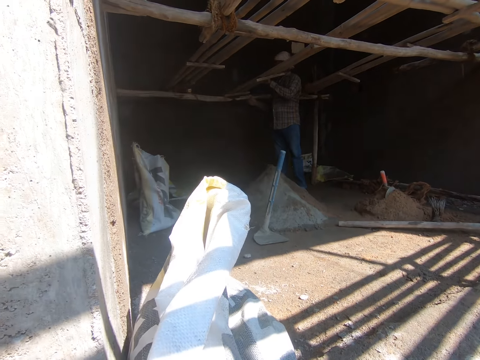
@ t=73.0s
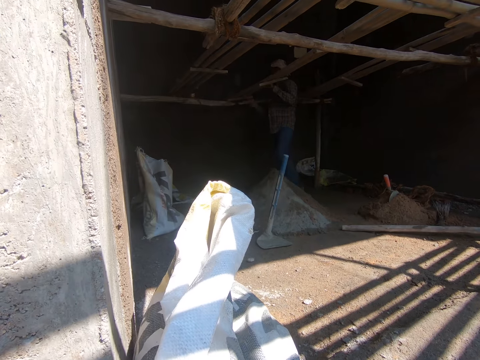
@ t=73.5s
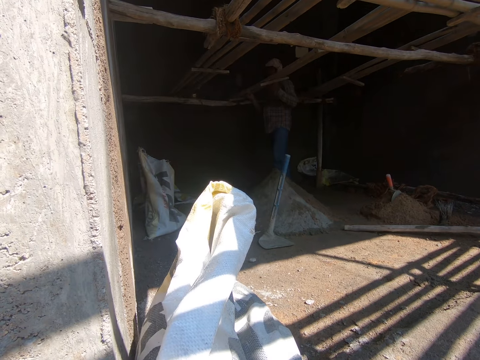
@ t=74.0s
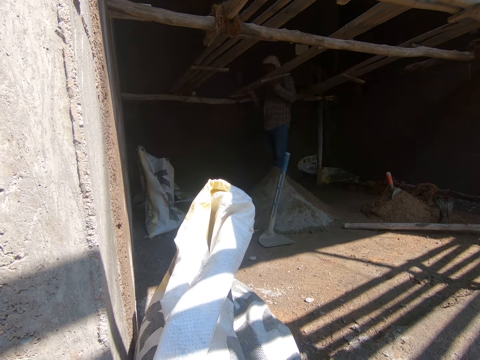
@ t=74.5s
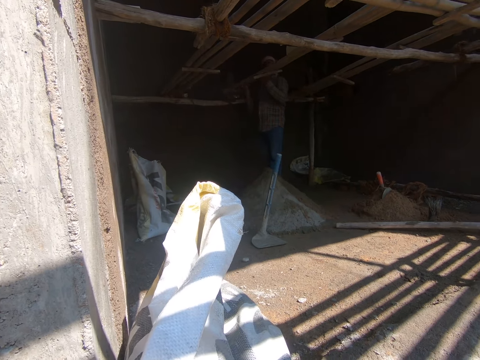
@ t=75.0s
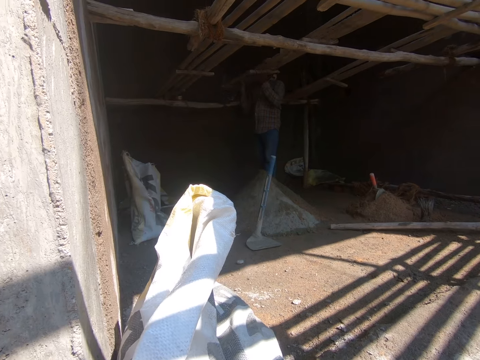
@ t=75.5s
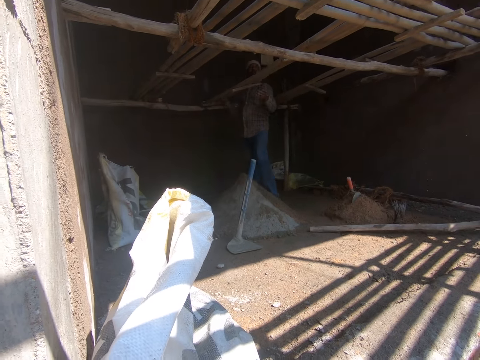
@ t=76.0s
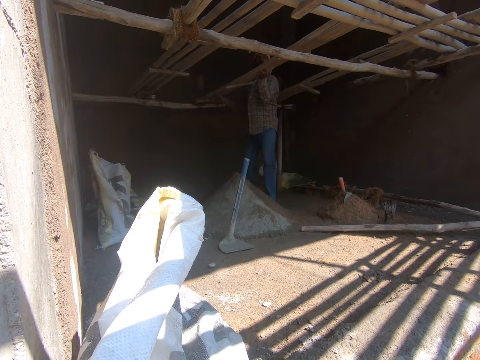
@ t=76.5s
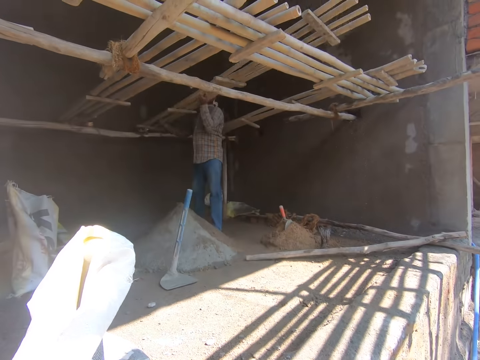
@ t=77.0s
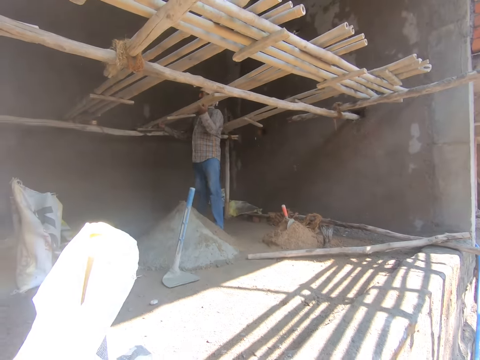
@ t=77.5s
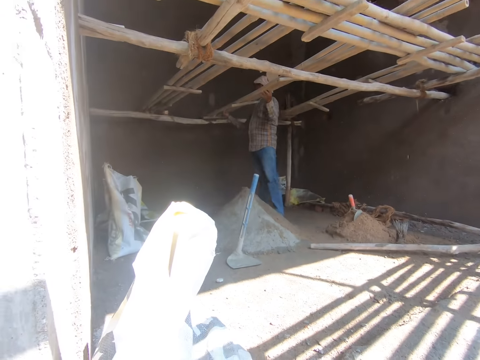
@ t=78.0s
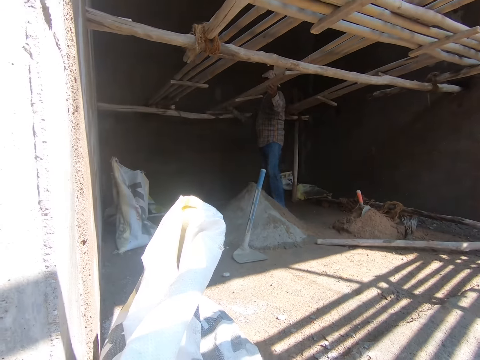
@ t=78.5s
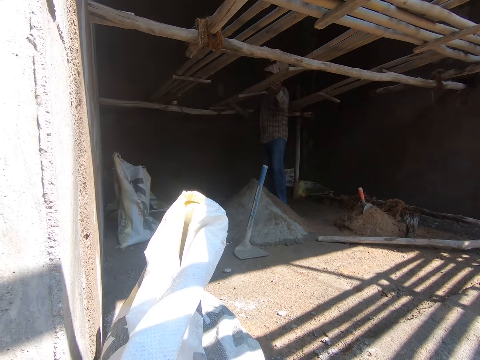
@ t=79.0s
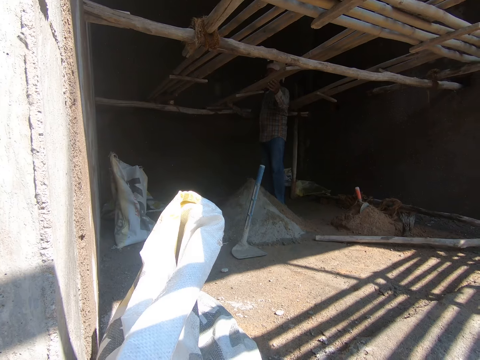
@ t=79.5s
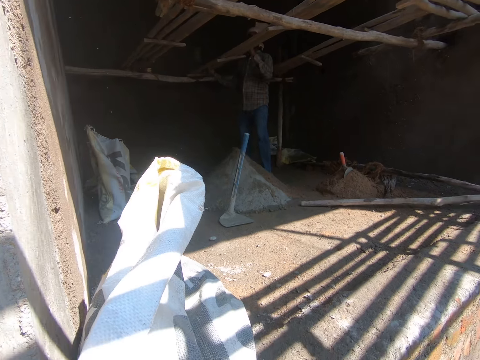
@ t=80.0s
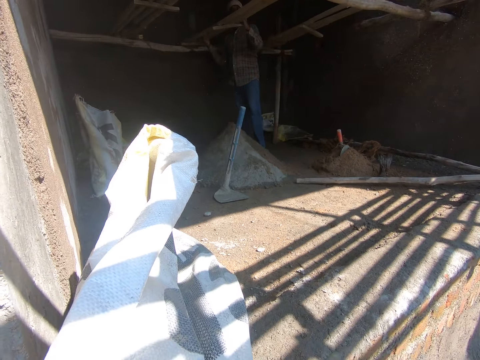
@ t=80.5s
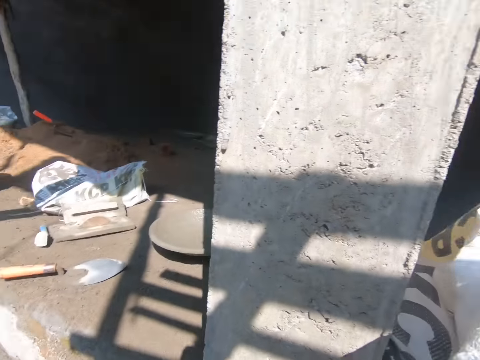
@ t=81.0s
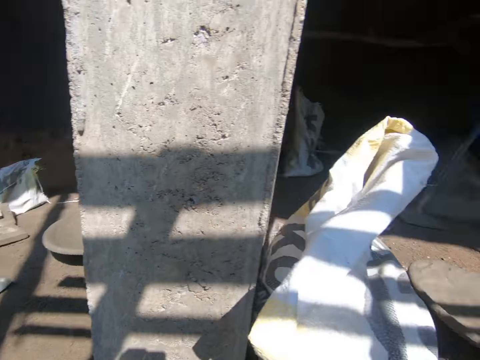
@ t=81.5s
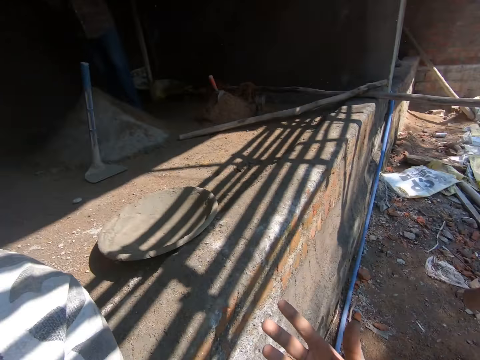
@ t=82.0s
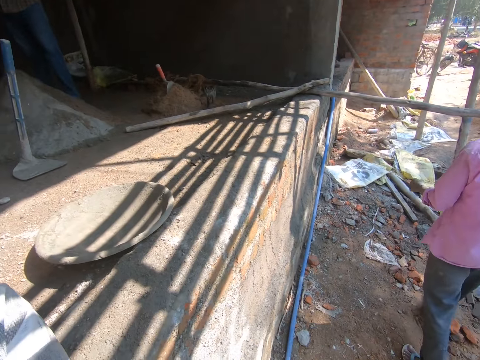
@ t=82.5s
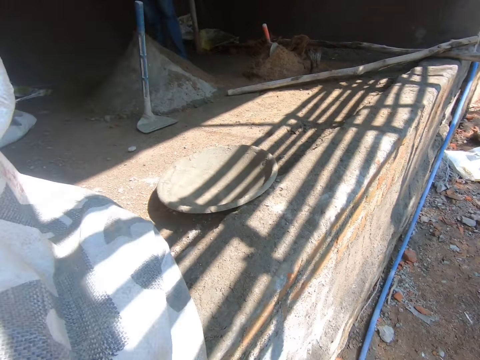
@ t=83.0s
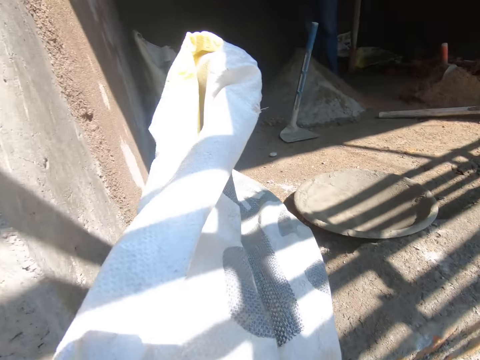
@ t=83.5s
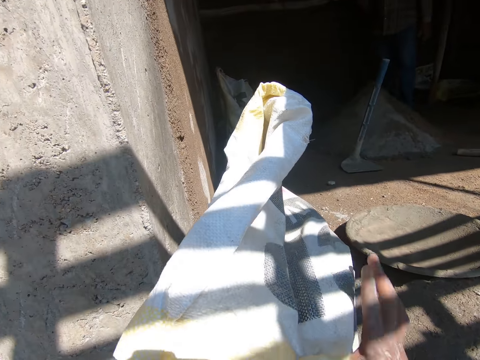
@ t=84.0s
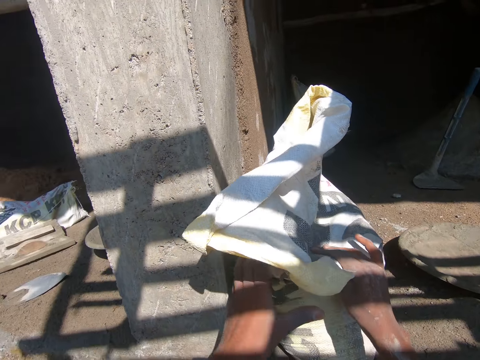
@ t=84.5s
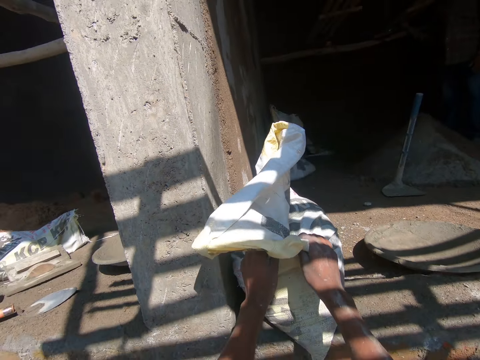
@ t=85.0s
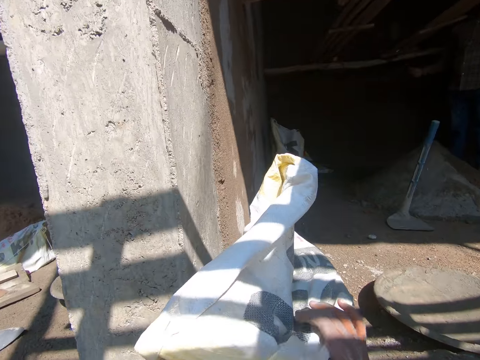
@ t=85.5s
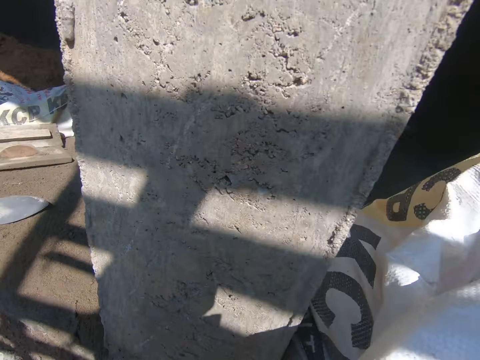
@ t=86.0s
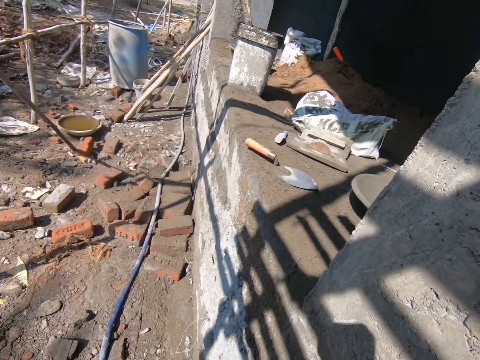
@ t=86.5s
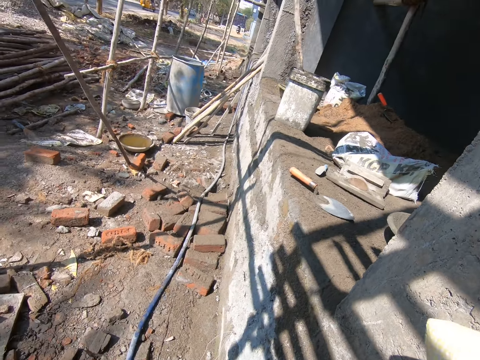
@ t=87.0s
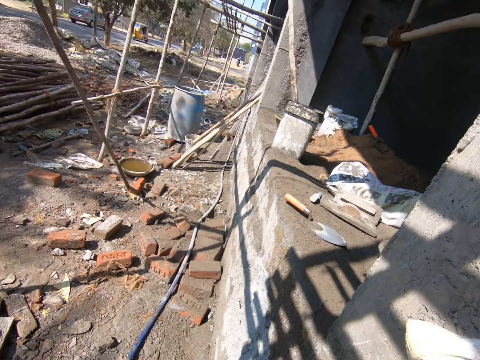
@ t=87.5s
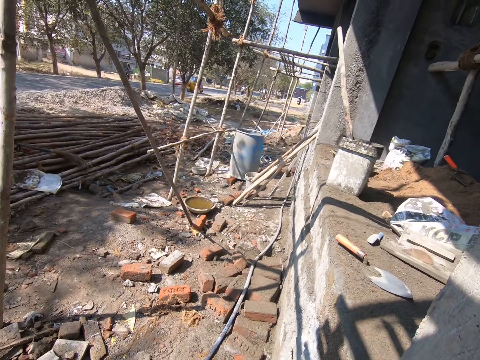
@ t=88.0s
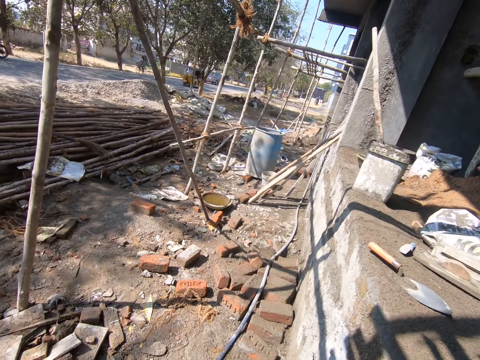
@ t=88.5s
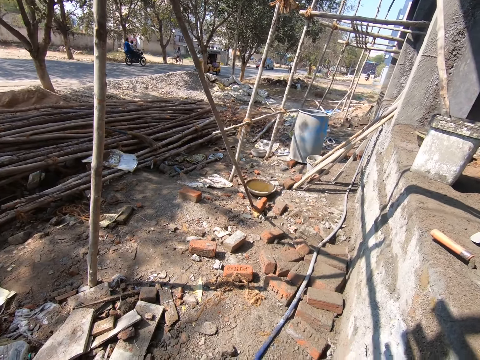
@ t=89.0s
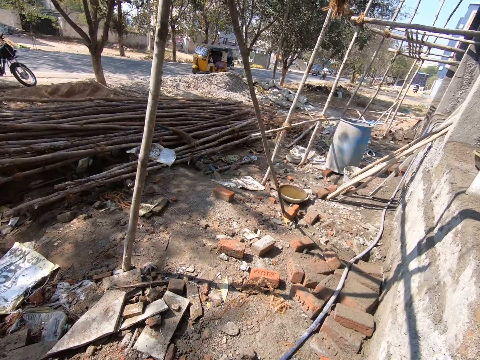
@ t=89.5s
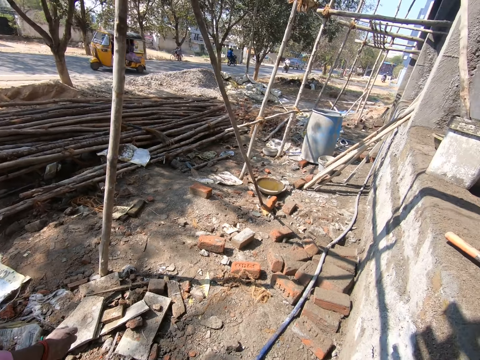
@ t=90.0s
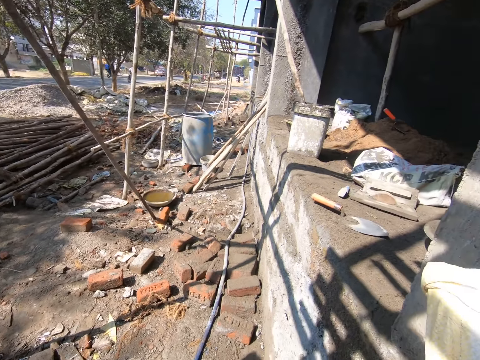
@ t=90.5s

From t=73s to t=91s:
A man adjusts the bamboo platform on the scaffold of the building with his hands. The camera wearer looks around the construction site. He converses with the man. He holds a bag on the floor with both hands. He touches a sack of cement on the floor. He looks around the construction site. He moves the bag on the floor with his hands.

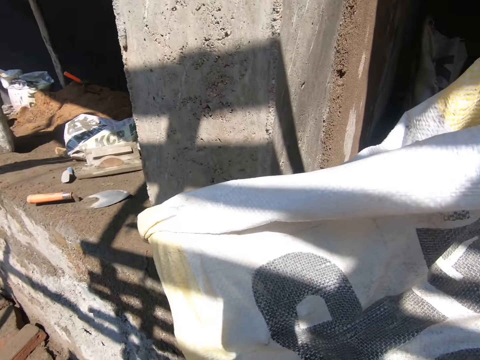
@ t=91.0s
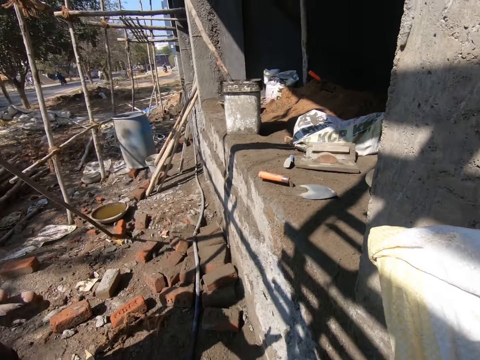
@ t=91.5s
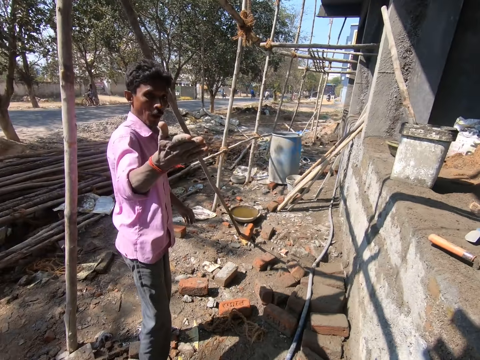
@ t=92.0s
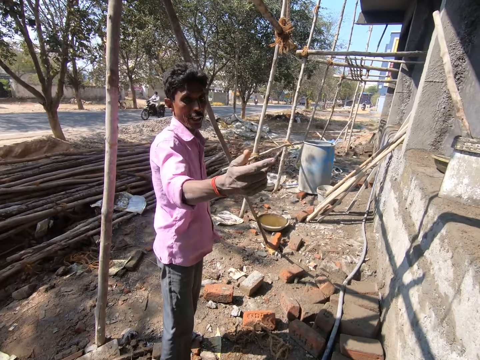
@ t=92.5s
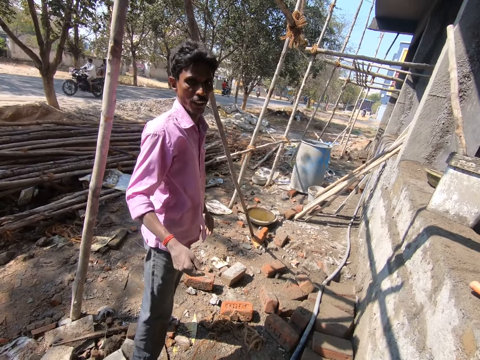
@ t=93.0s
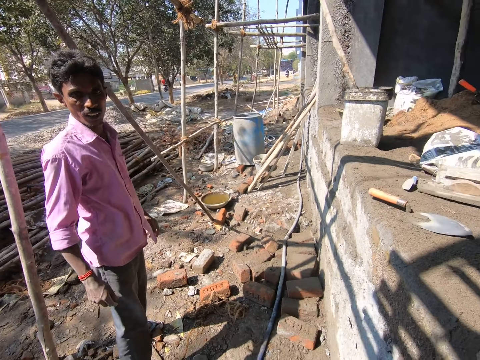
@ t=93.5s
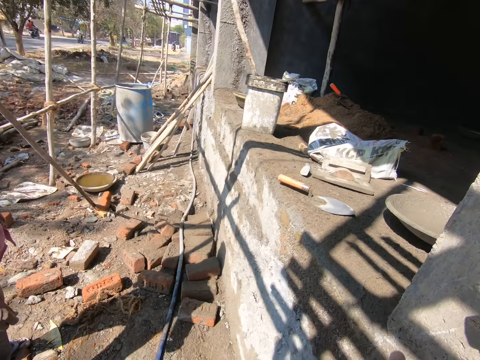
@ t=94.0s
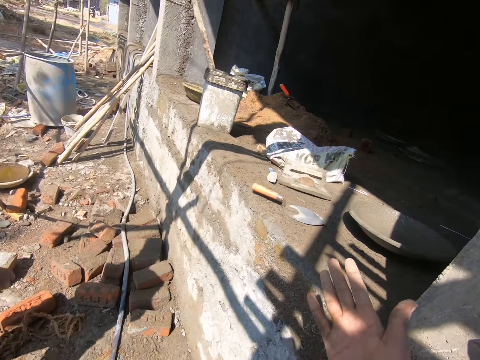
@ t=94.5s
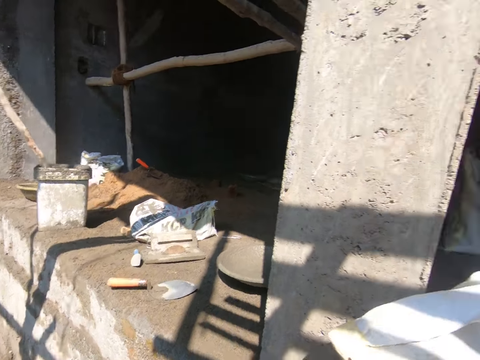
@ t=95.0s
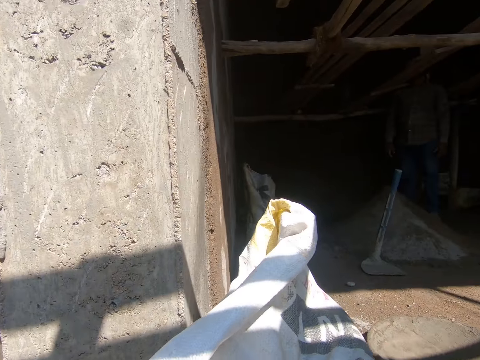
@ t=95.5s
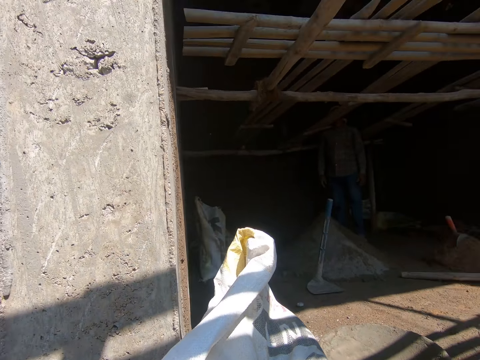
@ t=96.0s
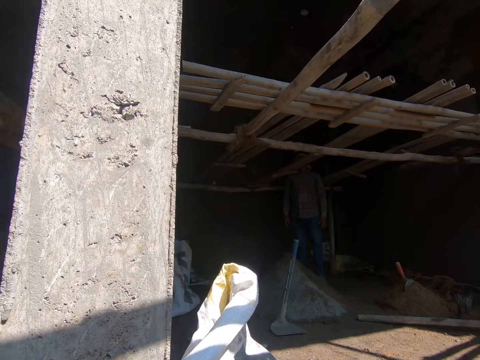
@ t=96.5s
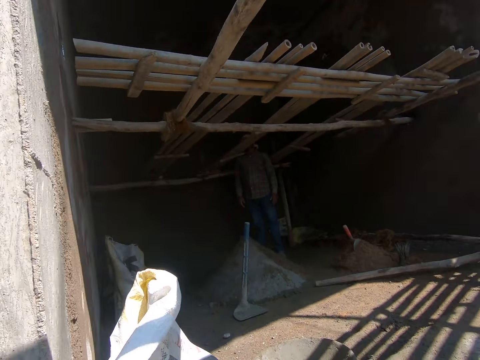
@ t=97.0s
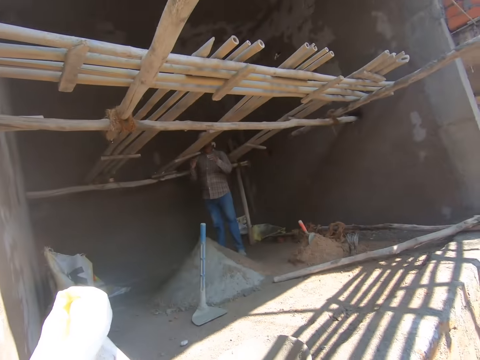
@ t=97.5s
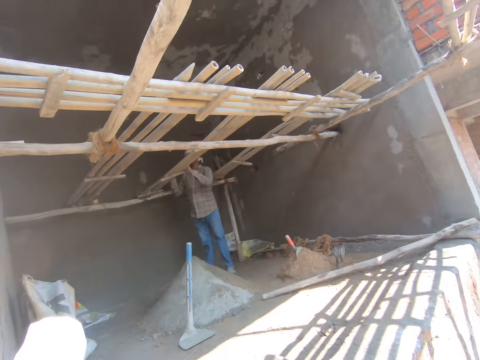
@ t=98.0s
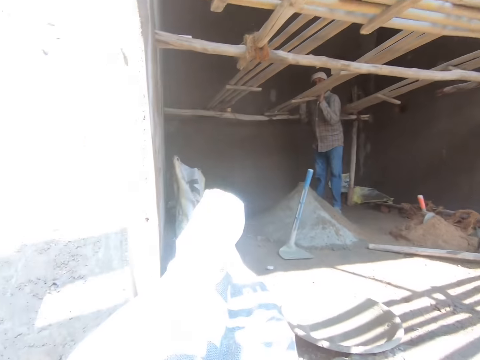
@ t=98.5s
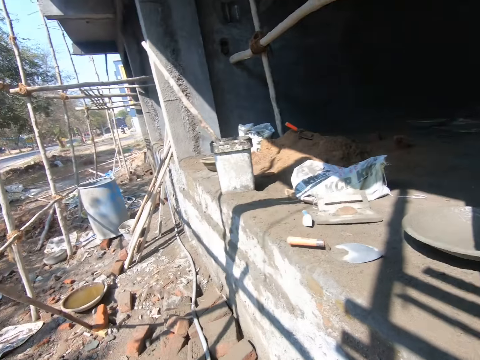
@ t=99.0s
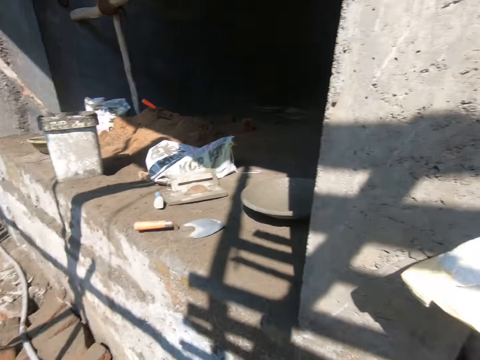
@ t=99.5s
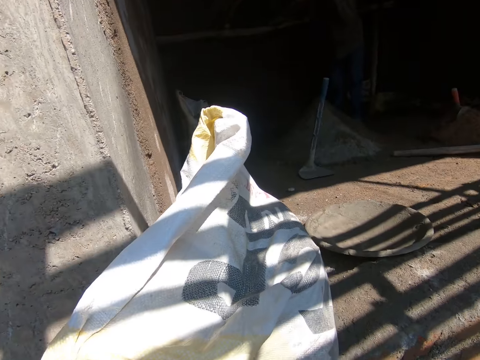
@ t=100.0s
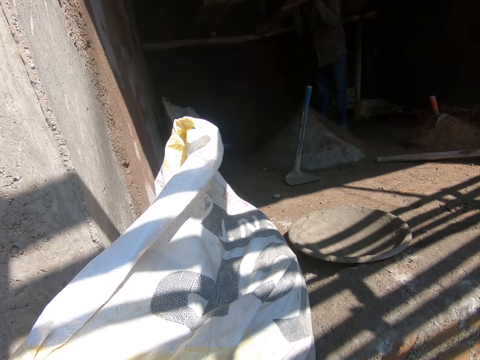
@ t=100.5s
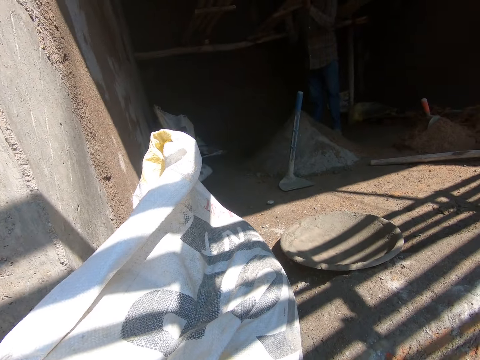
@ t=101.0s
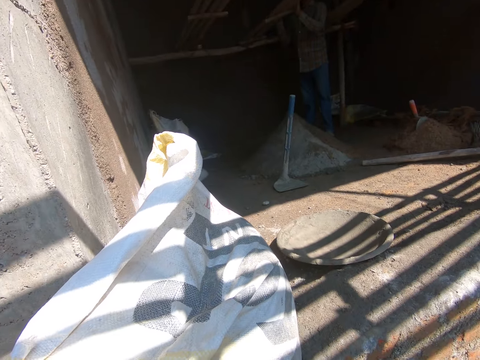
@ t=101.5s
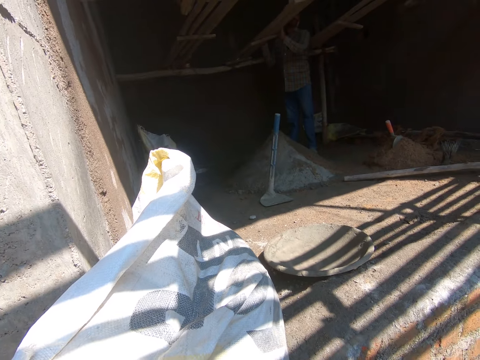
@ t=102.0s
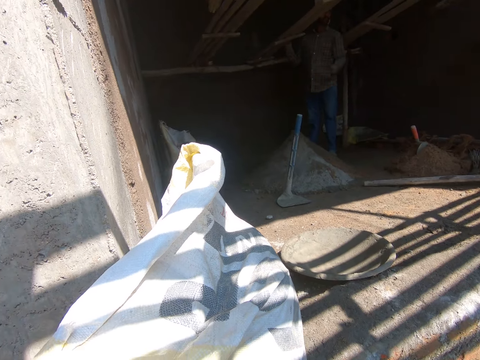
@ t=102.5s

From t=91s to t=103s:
A man converses with the camera wearer. The camera wearer looks around the construction site. Another man holds the bamboo platform on the scaffold of the building with his hands.
